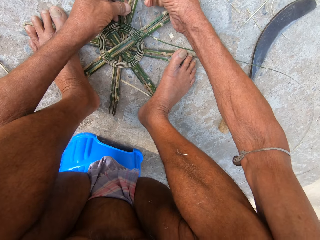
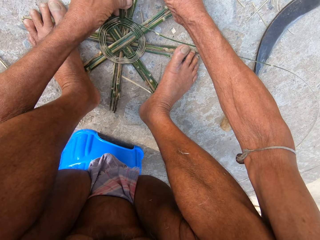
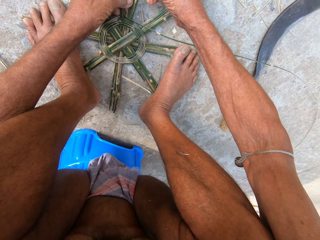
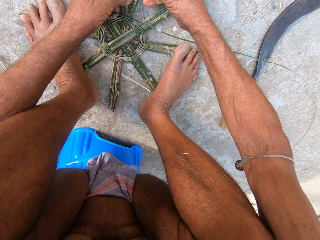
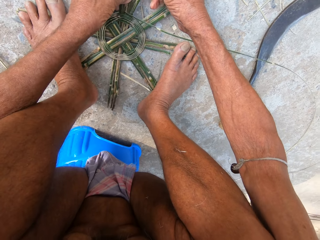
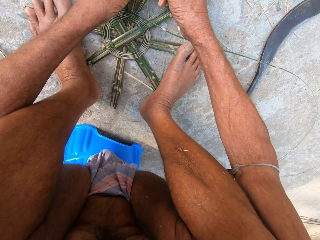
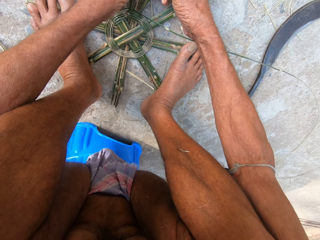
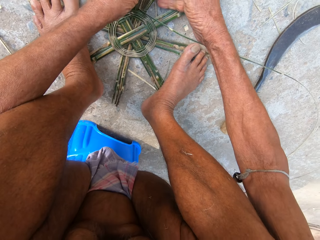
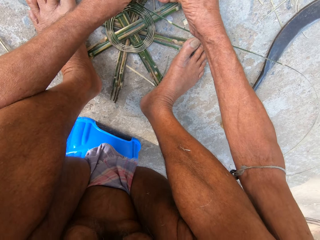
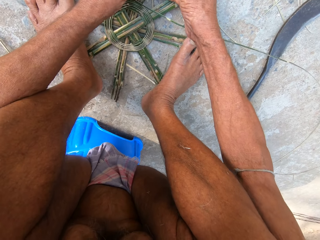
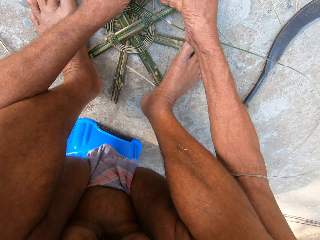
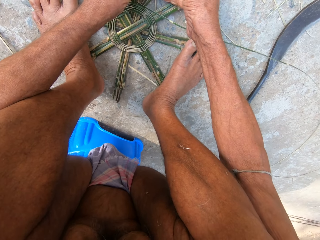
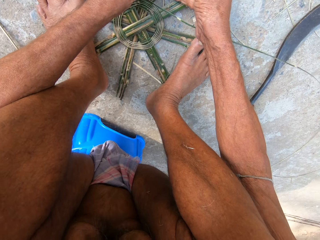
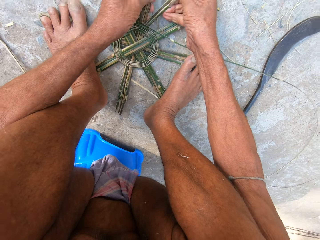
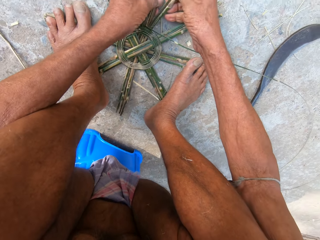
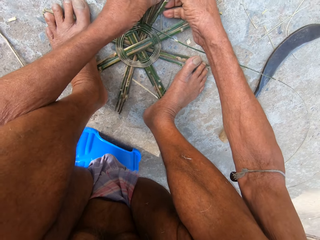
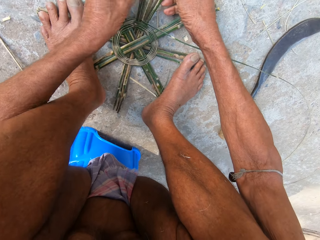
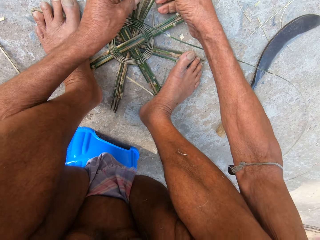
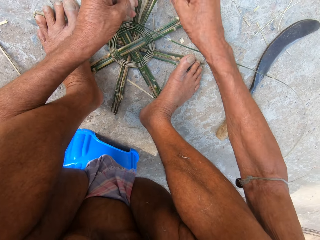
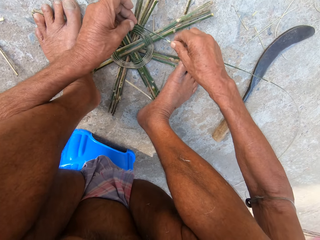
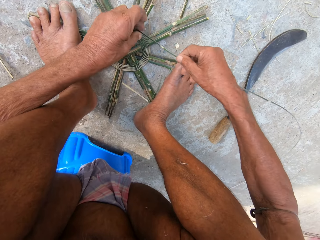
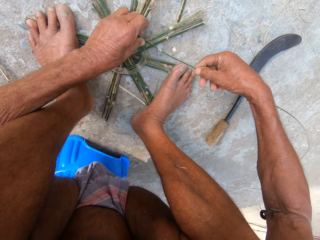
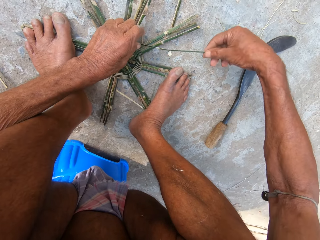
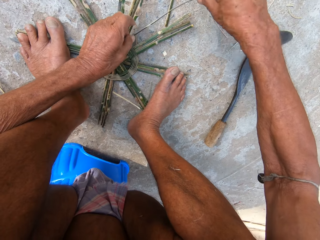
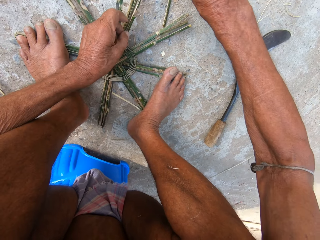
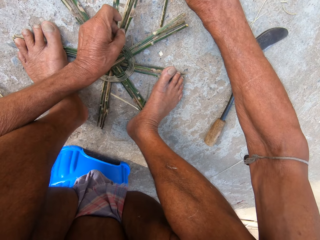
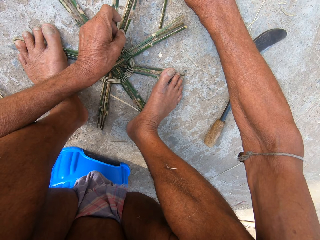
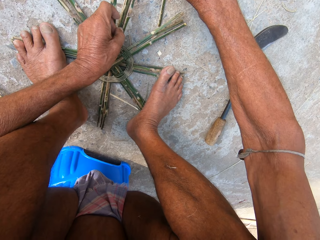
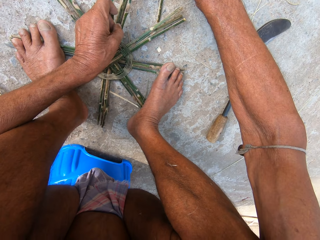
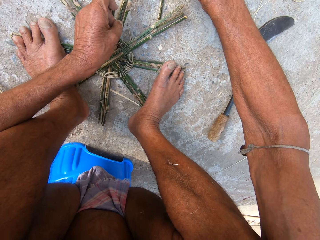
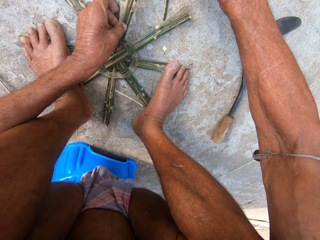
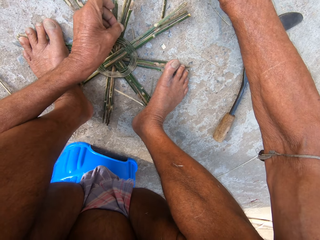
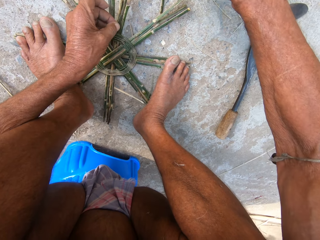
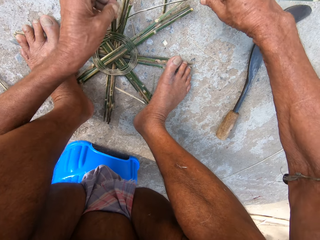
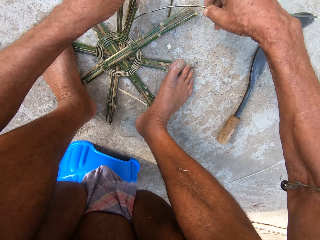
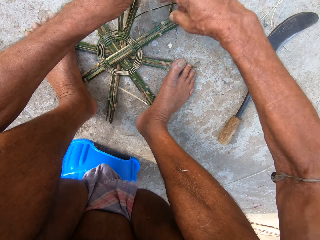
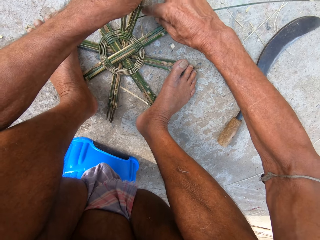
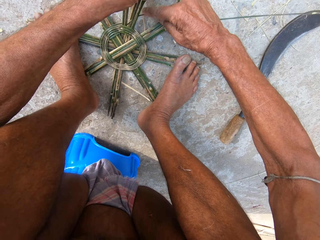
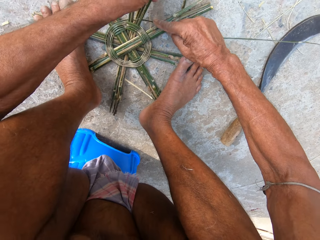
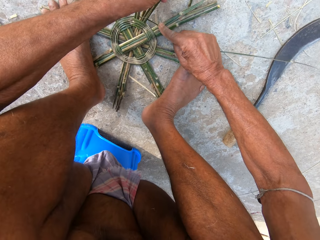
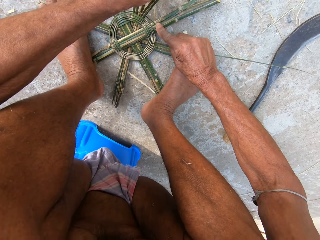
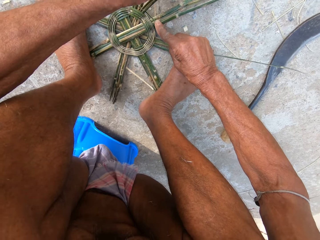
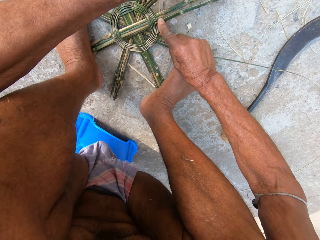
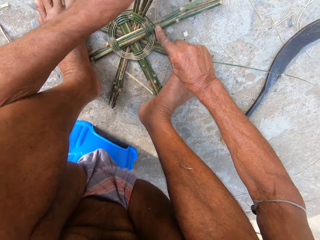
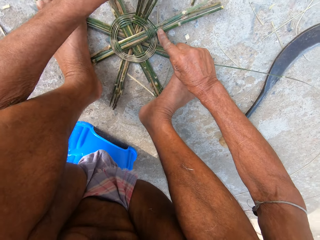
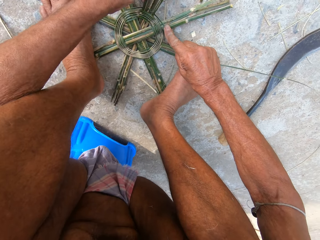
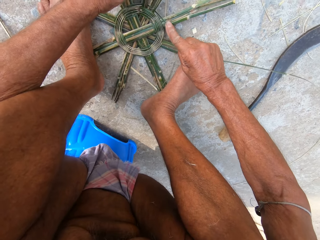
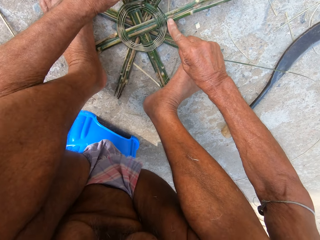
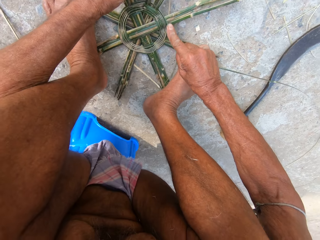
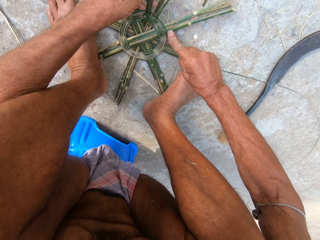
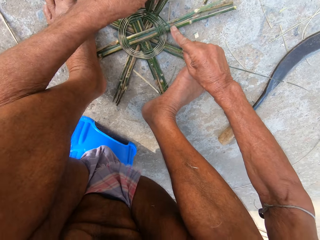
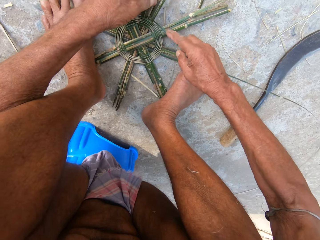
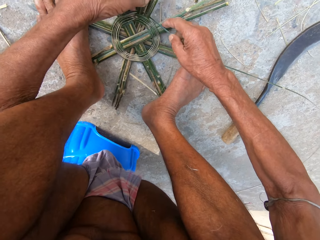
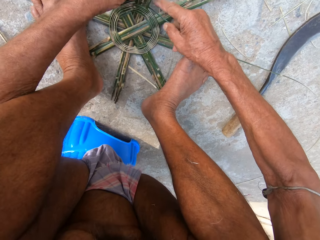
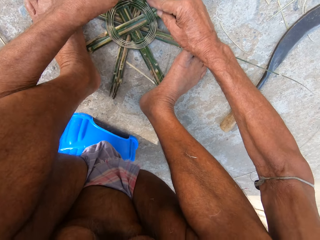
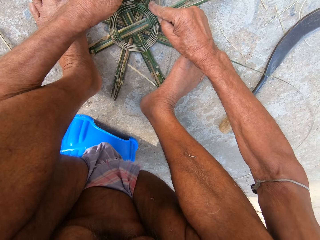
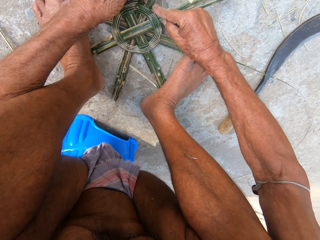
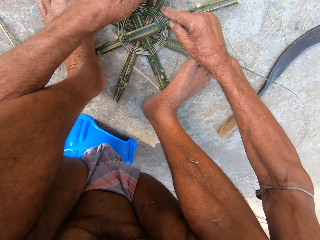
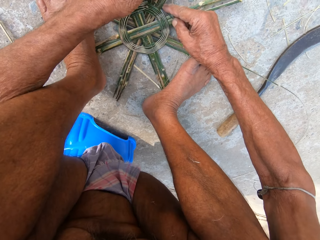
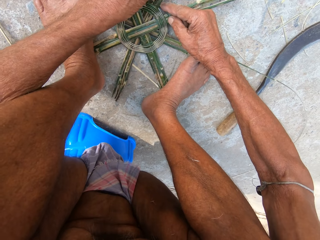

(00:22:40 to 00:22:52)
The camera wearer straightens a rope on a wood craft. They weave something with the reed.

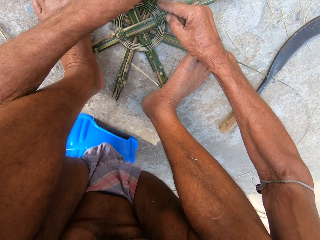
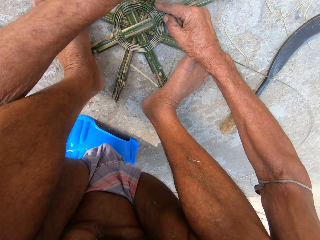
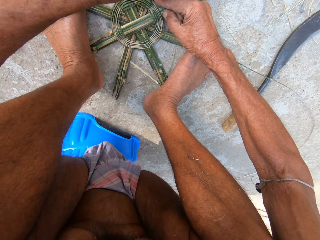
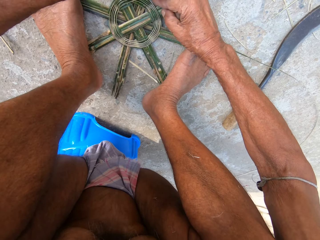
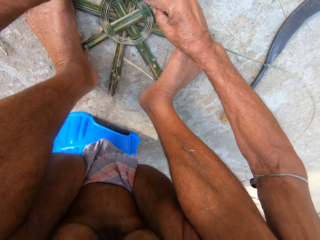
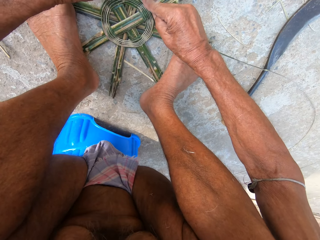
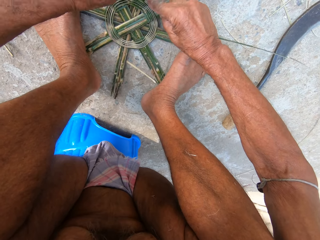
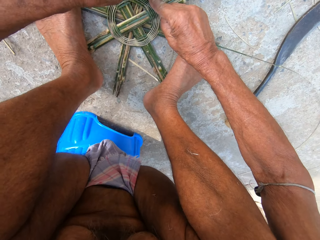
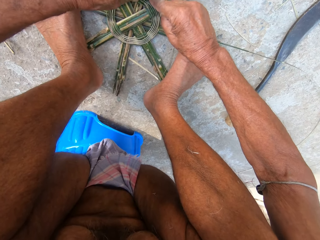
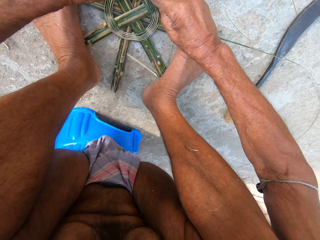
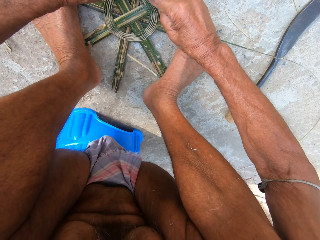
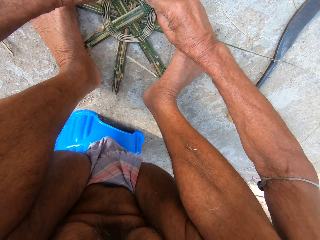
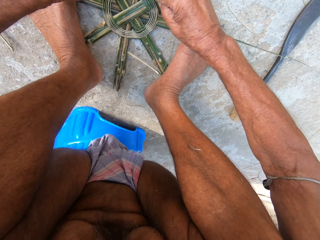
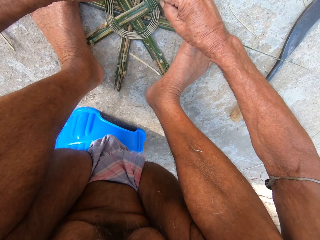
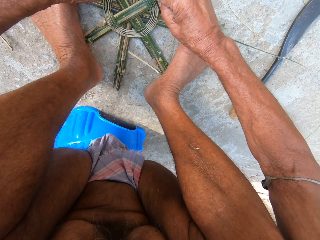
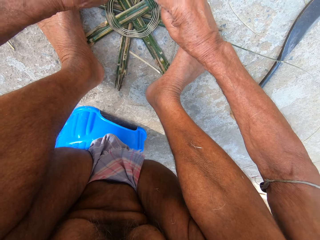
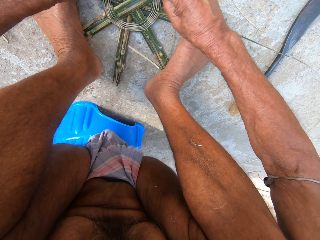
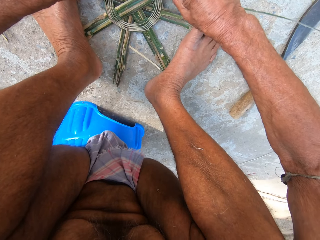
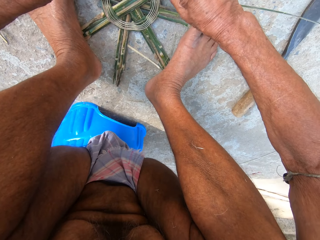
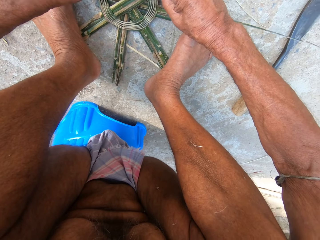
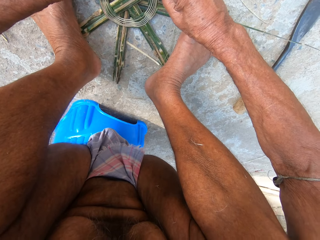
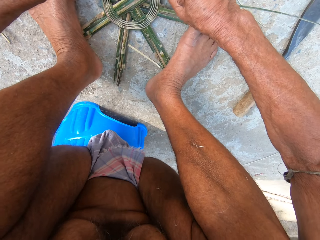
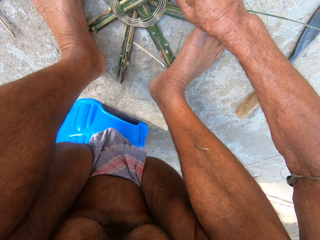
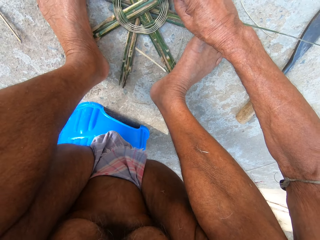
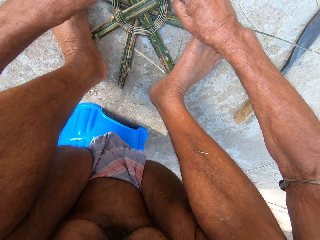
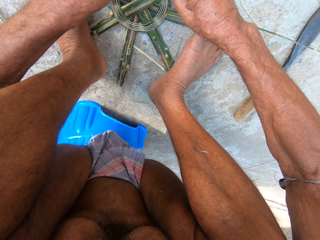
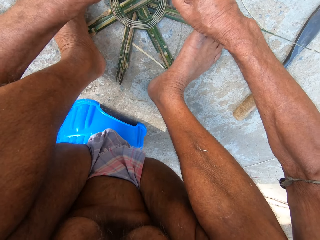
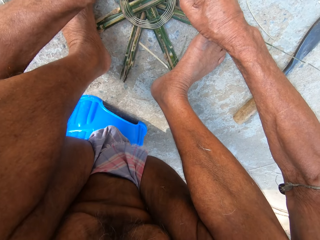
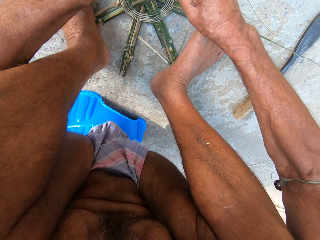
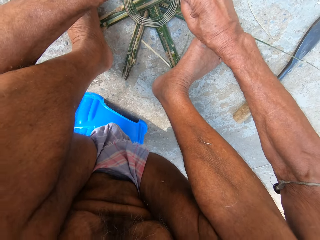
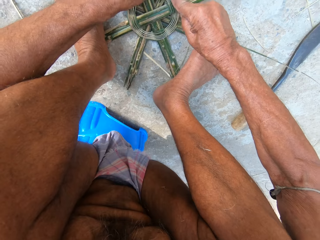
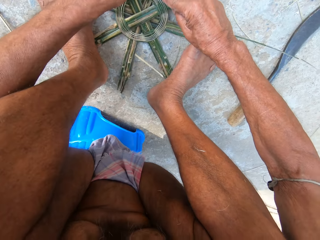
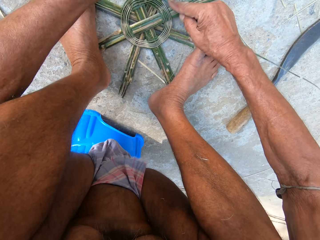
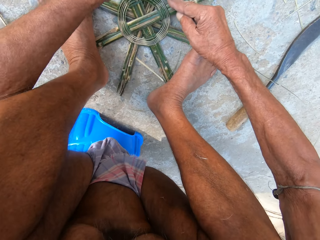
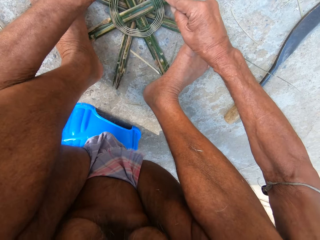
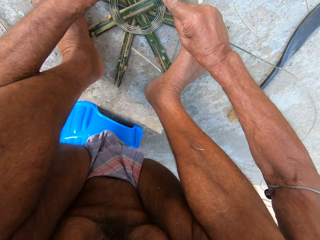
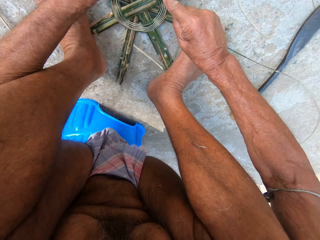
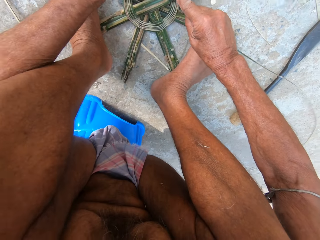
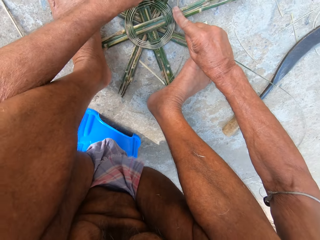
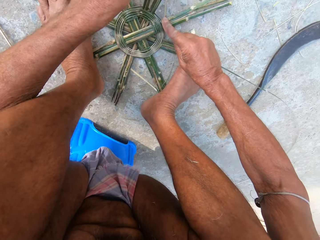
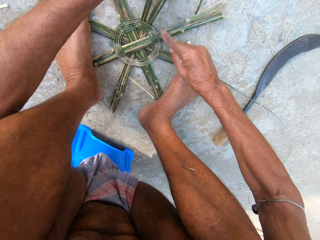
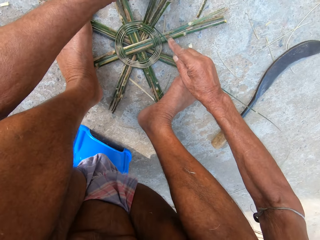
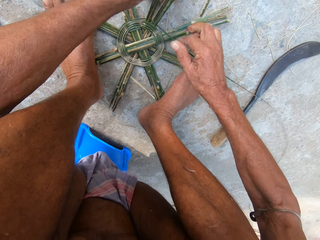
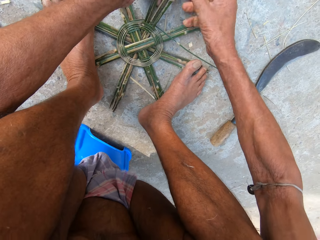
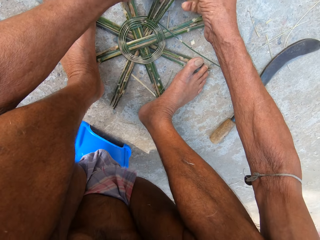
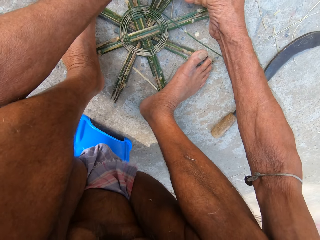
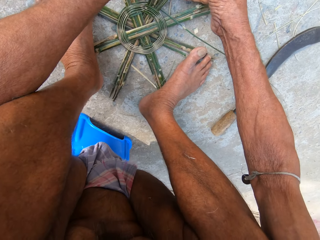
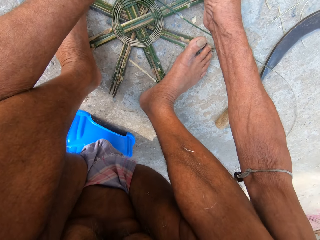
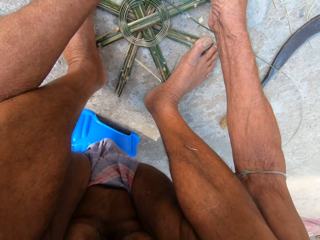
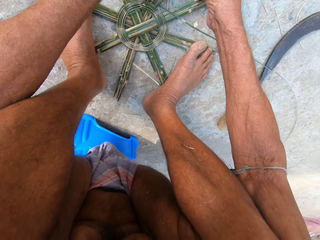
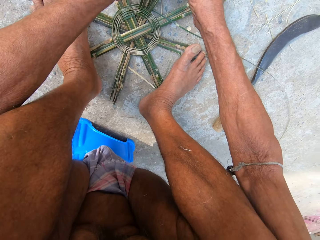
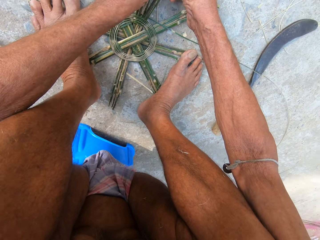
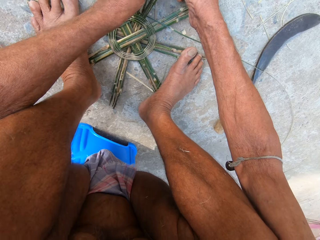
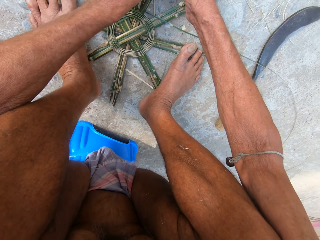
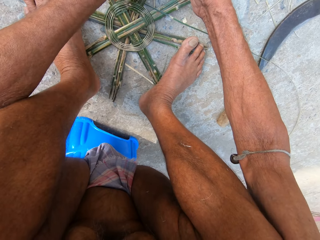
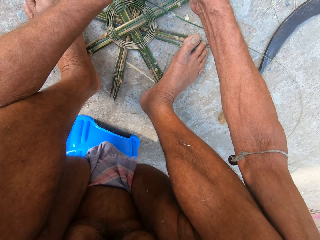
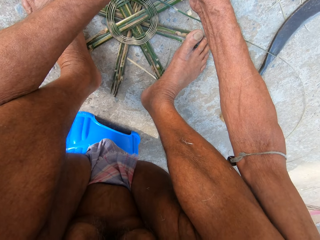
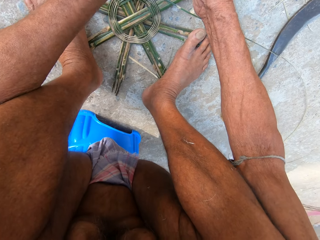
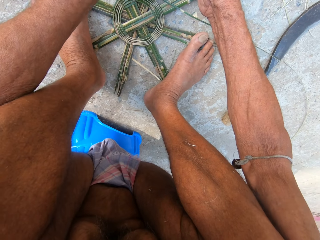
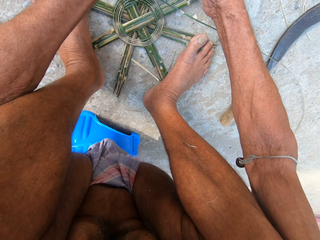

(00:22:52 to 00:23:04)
The camera wearer separates the reed.
